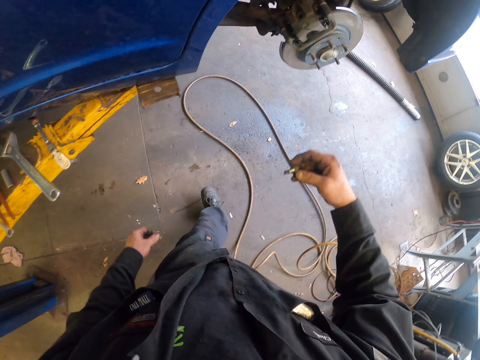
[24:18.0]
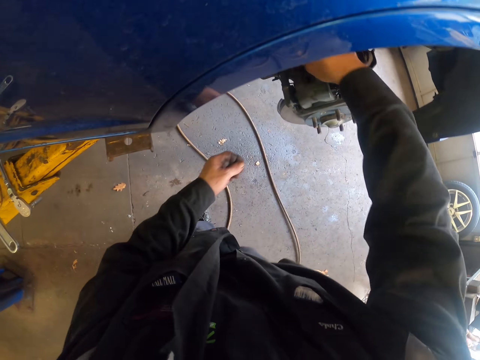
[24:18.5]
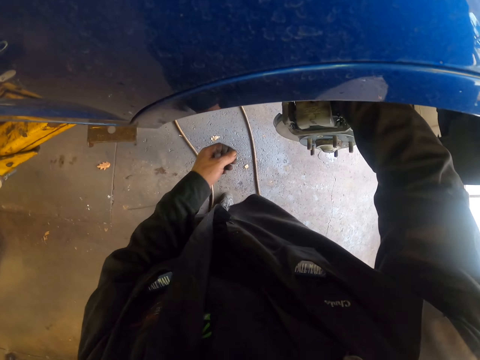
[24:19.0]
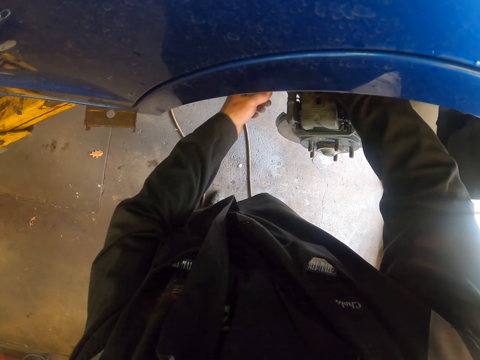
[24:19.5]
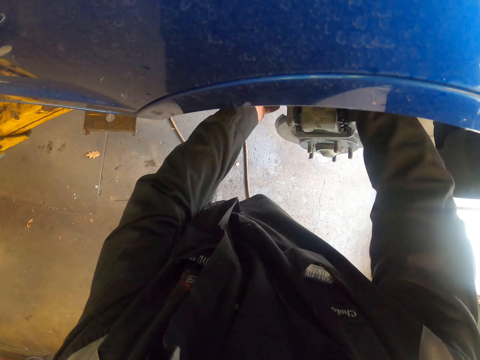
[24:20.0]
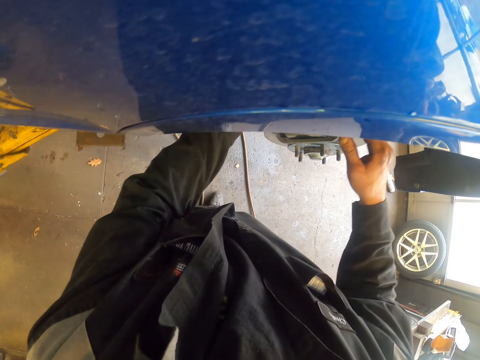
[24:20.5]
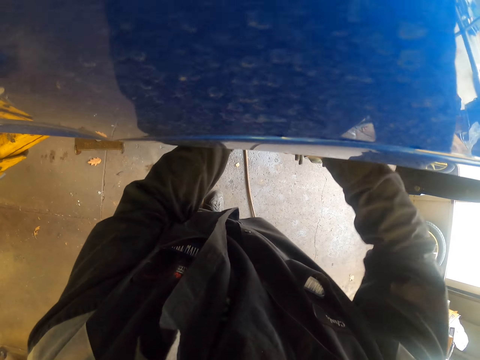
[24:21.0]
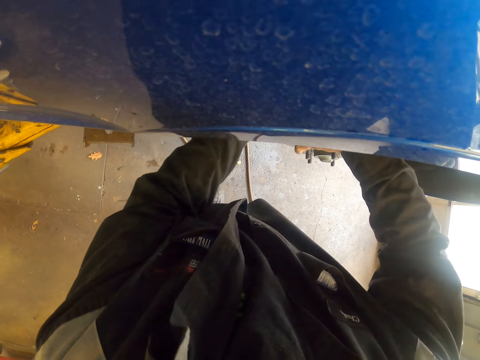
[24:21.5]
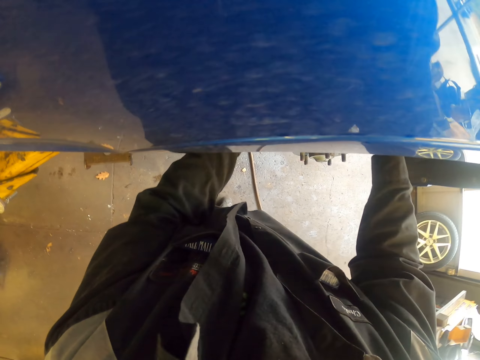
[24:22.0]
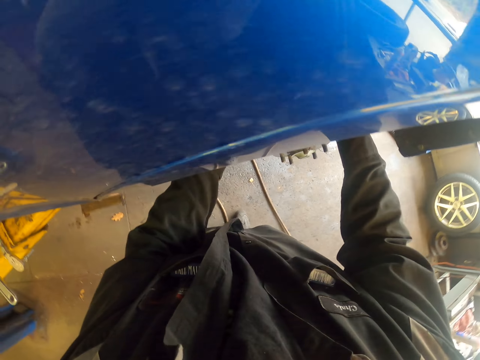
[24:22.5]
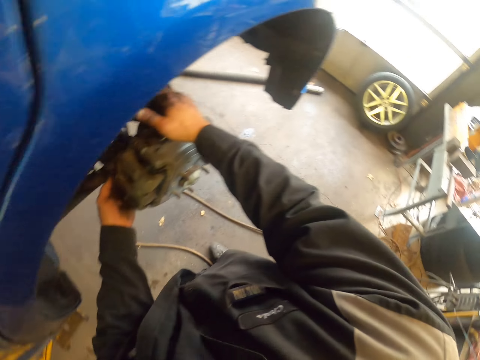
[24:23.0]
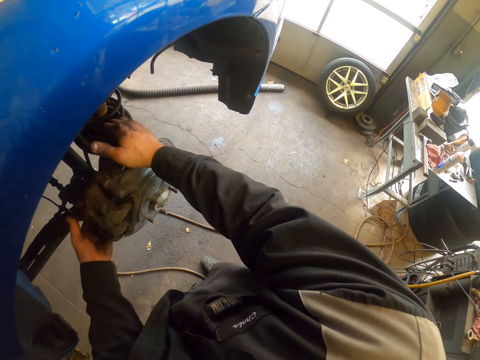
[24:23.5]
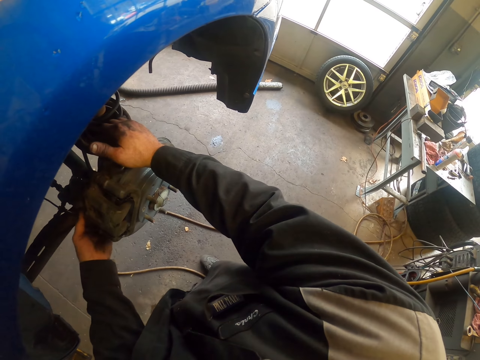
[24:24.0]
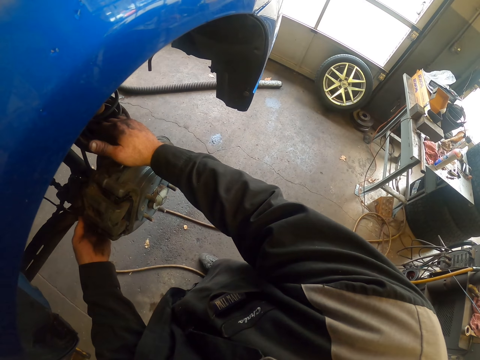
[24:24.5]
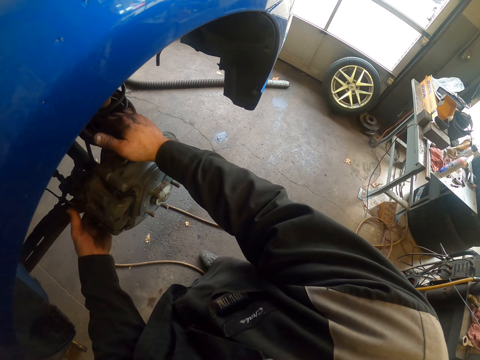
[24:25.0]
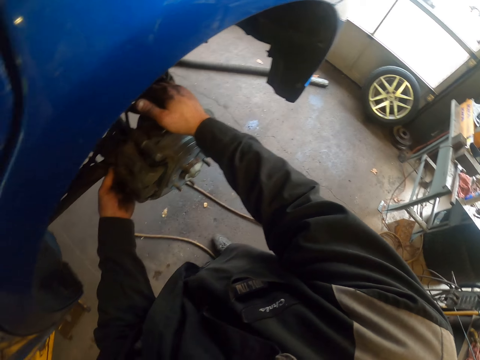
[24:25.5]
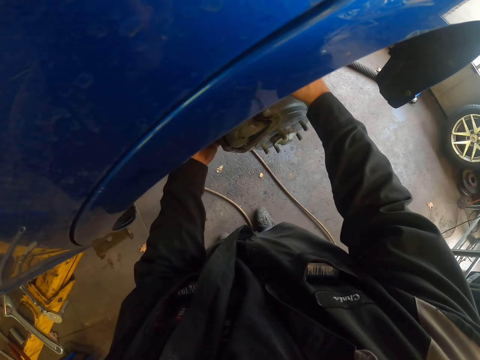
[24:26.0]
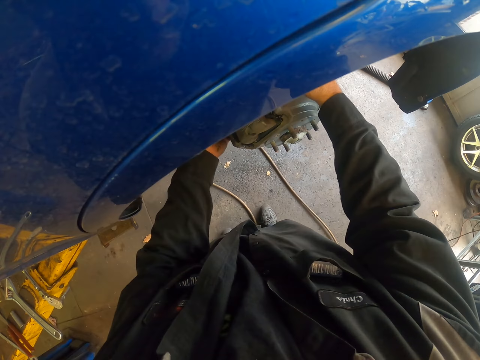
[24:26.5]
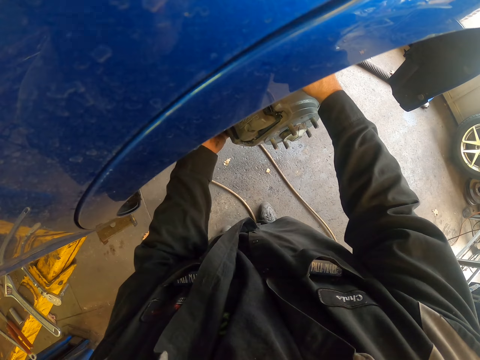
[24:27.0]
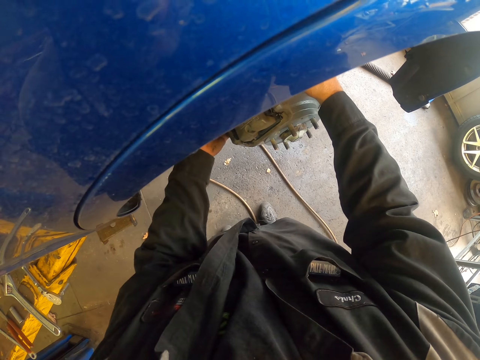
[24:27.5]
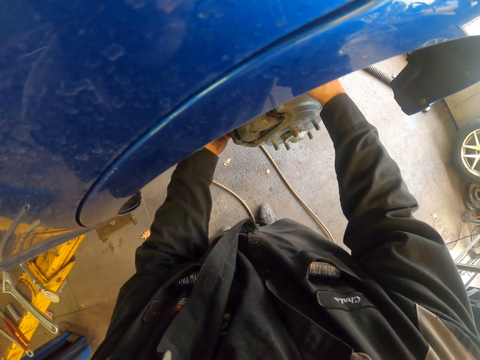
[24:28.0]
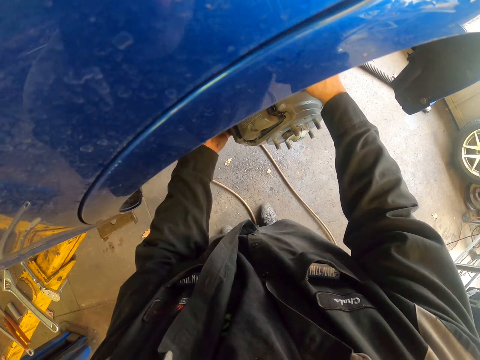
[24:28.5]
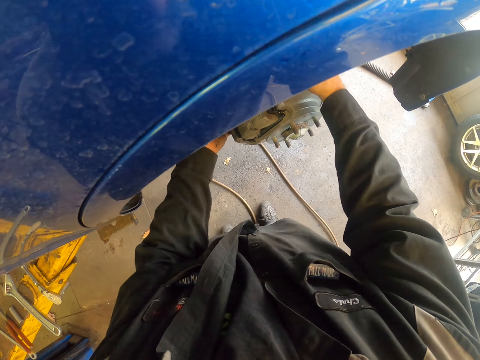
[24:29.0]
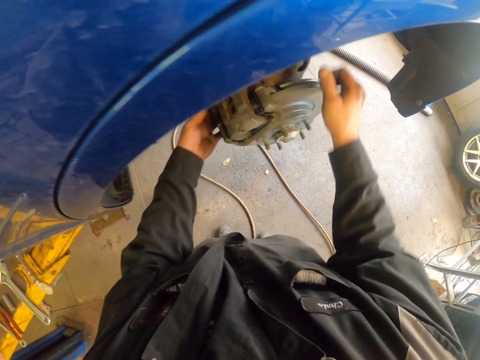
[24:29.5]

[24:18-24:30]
The camera wearer walks around. They fit the bolt on the caliper. They look around. They fix a screw in the wheel bearing system.

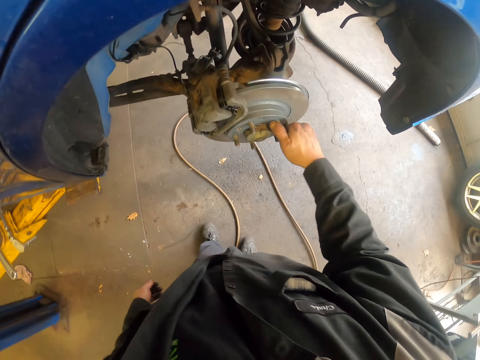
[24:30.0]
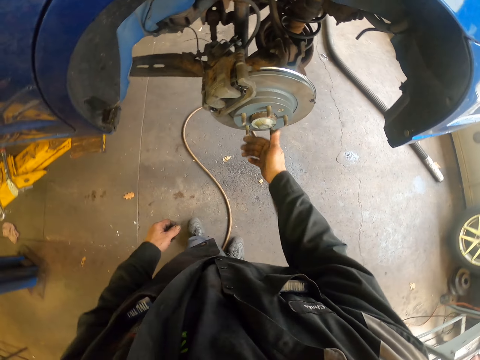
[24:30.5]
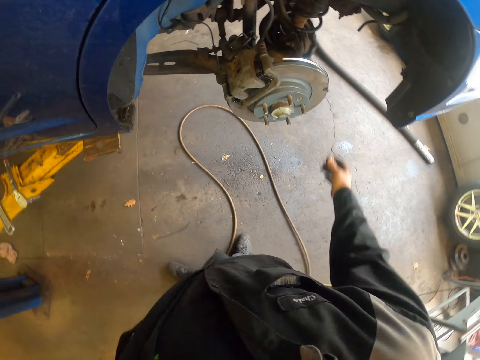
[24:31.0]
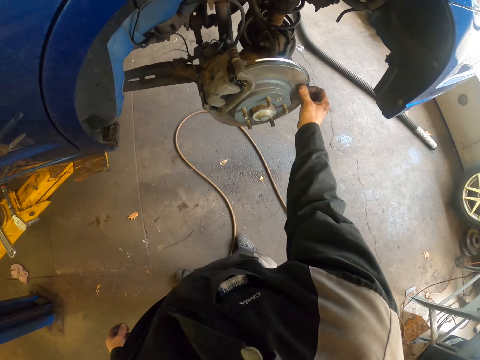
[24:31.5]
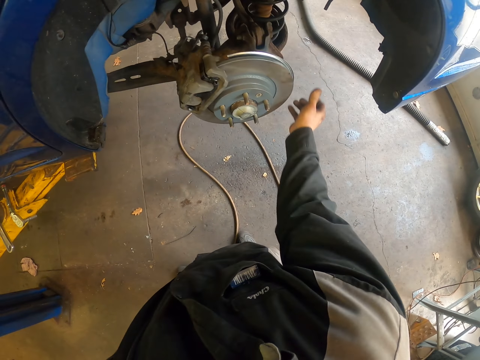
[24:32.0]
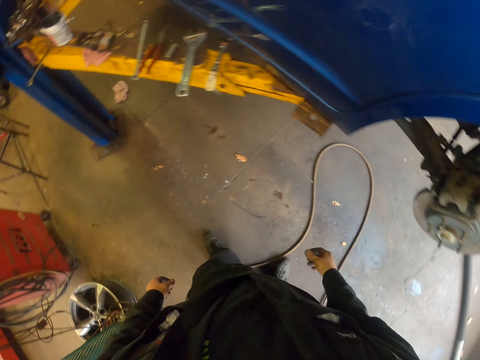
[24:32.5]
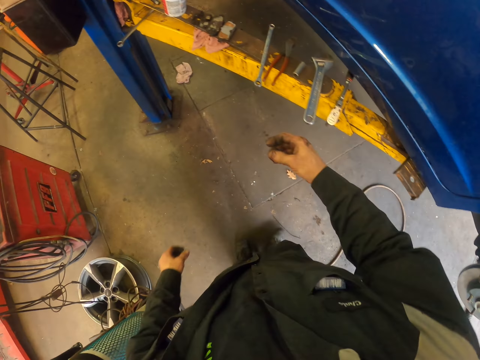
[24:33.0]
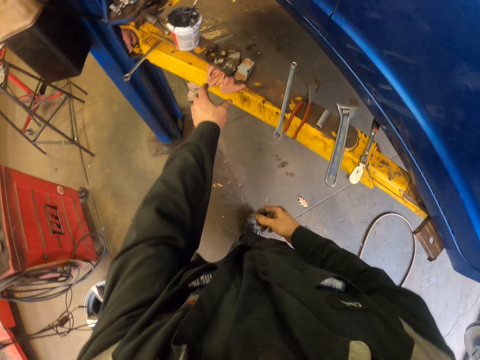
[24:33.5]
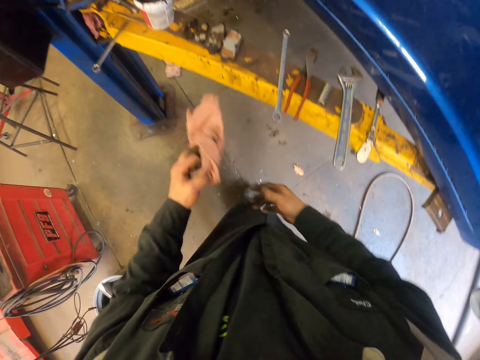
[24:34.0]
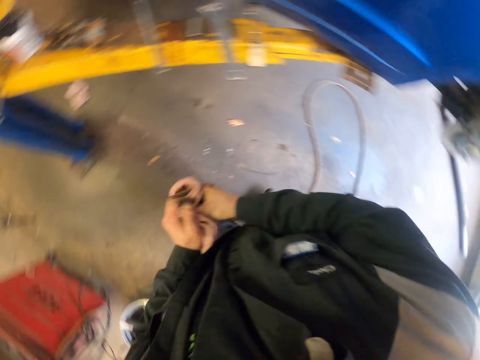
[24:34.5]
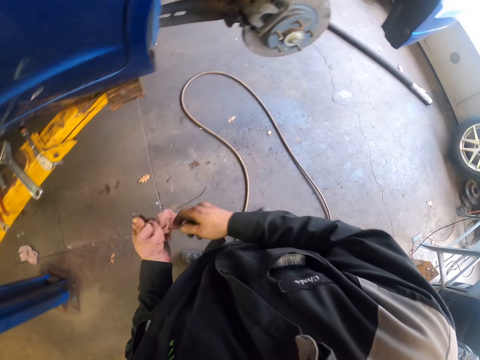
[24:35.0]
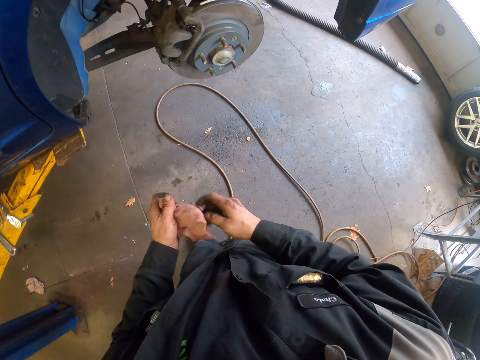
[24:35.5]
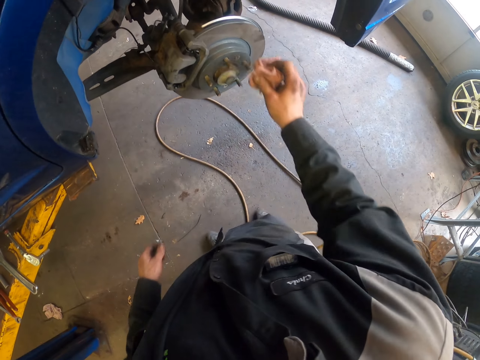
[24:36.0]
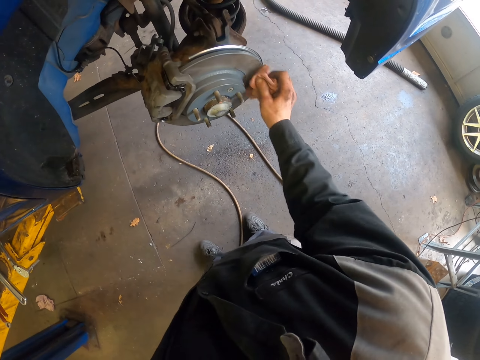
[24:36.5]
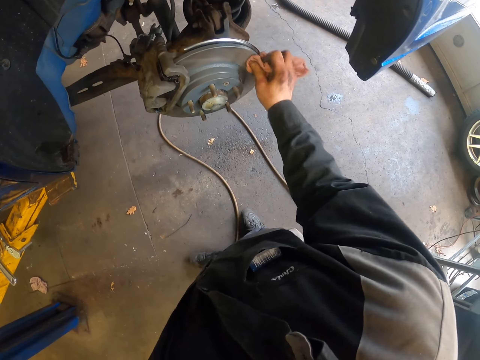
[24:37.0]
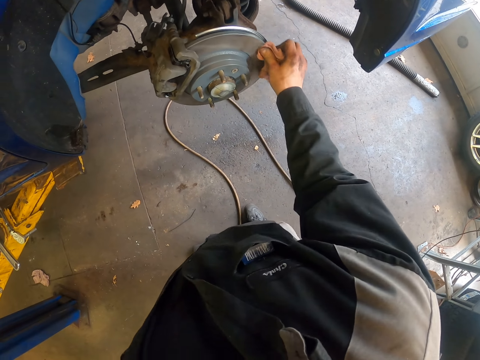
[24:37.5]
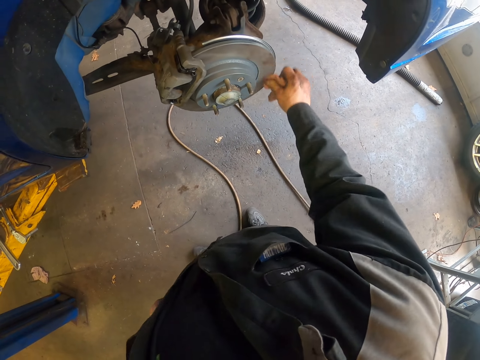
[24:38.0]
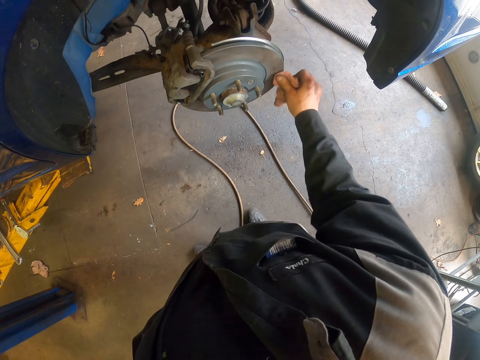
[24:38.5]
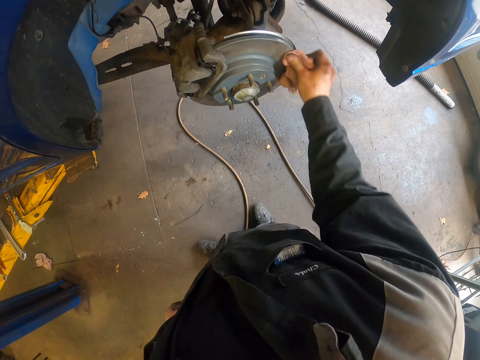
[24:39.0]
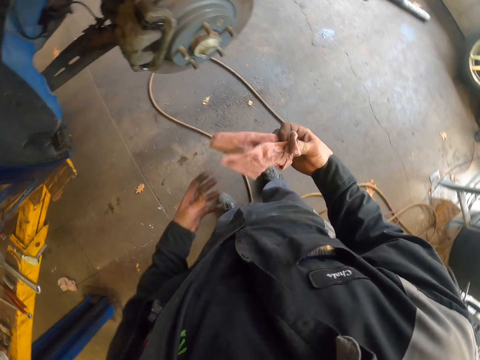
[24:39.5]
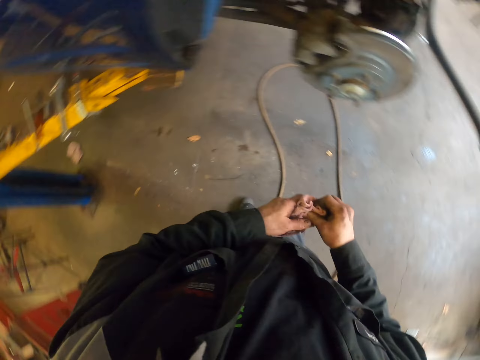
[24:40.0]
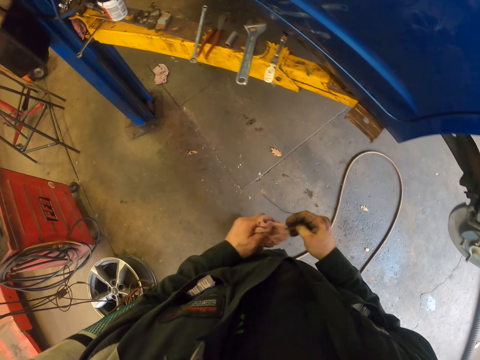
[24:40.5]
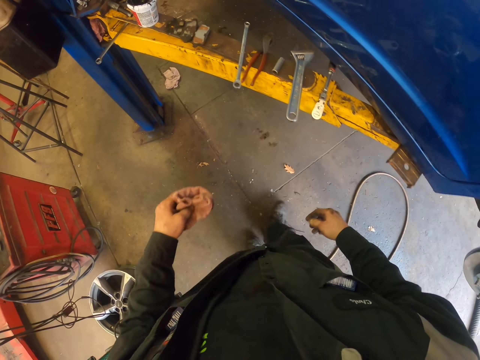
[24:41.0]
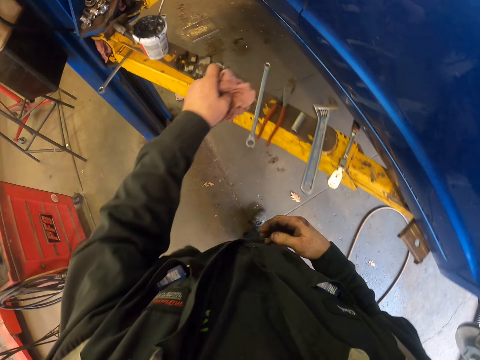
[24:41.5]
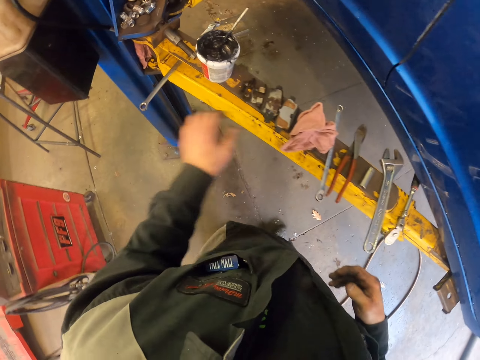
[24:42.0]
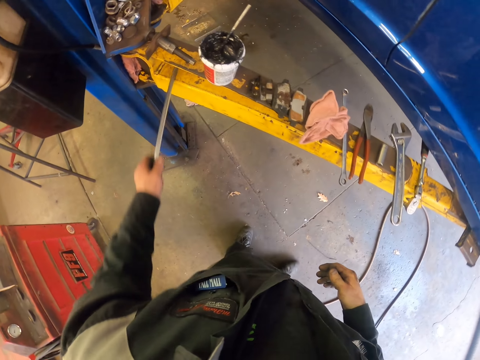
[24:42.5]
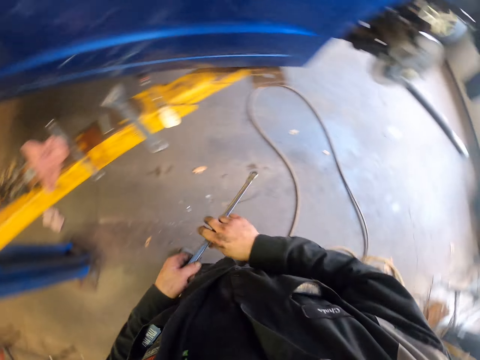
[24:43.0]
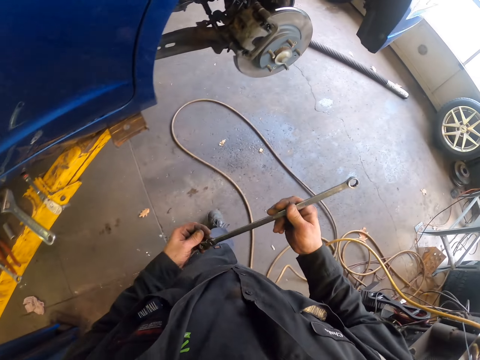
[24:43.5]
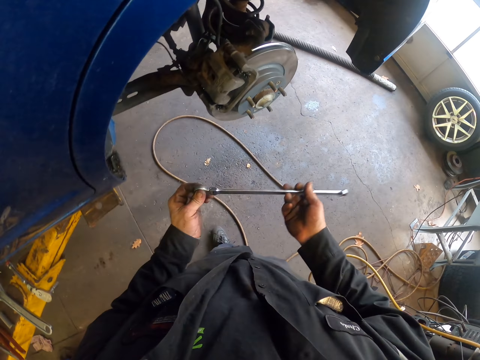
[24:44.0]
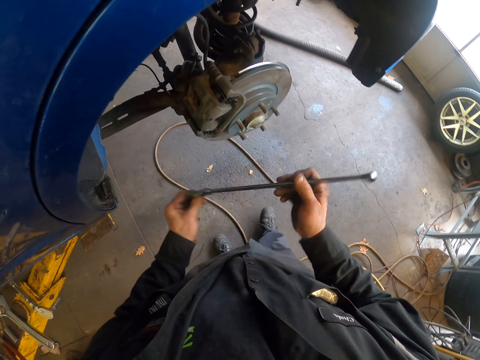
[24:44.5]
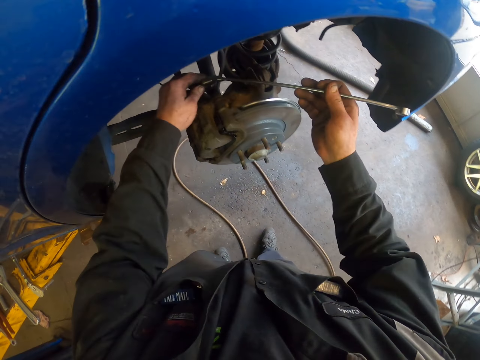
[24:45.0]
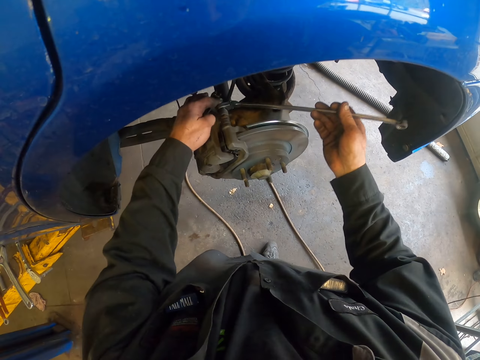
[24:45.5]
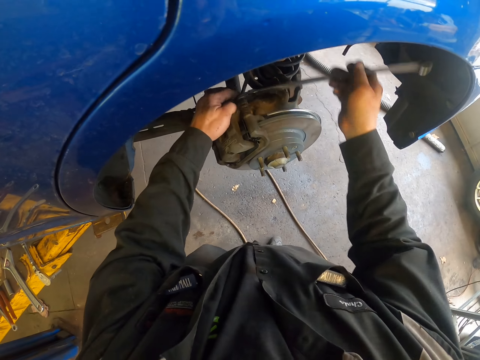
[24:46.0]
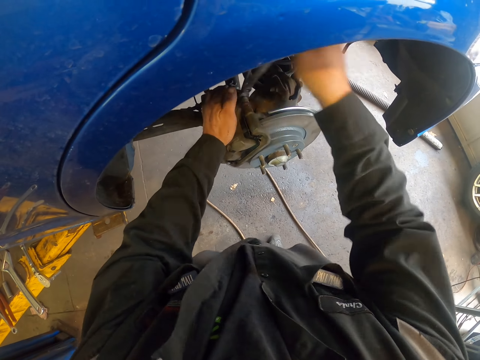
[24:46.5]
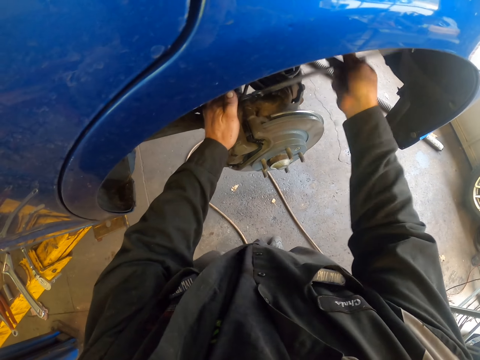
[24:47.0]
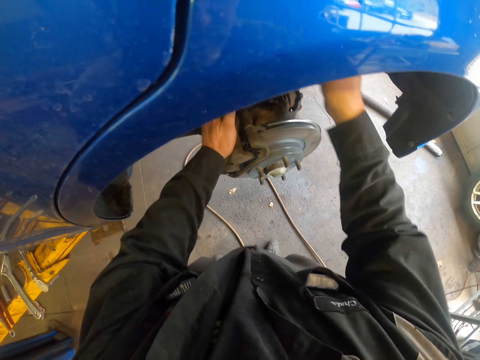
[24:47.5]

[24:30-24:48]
The camera wearer turns the wheel bearing system. They hold the brake disc. They turn around and walk around. They pick up a cloth on the metal structure. They wipe their hands with the cloth. They walk around. They wipe the brake disc with the cloth. They wipe their hands with the cloth. They walk around. They put the cloth on the metal structure. They pick up a spanner on the metal structure. They pick up the spanner with the other hand. They walk around. They turn the spanner. They tighten a nut with the spanner on the caliper bracket.
